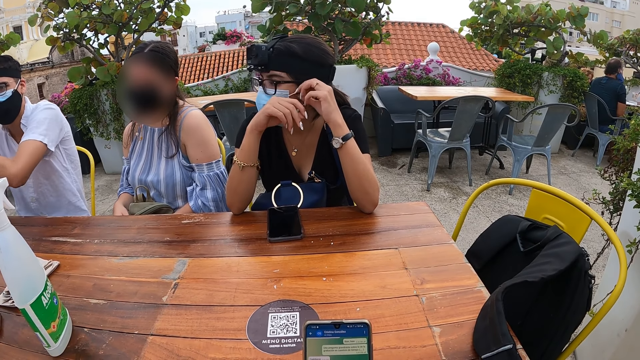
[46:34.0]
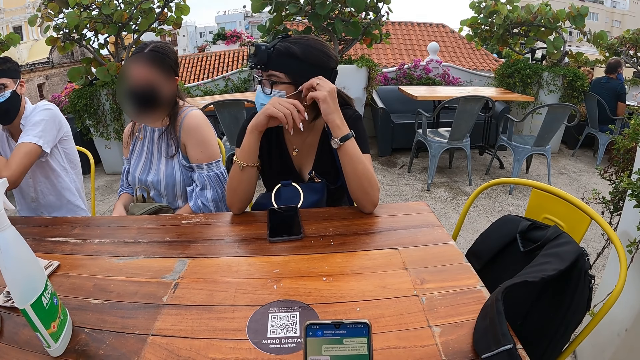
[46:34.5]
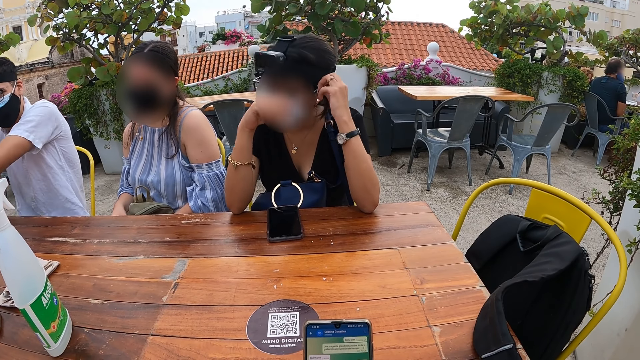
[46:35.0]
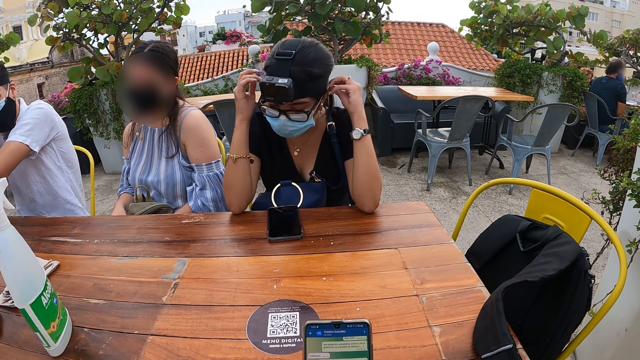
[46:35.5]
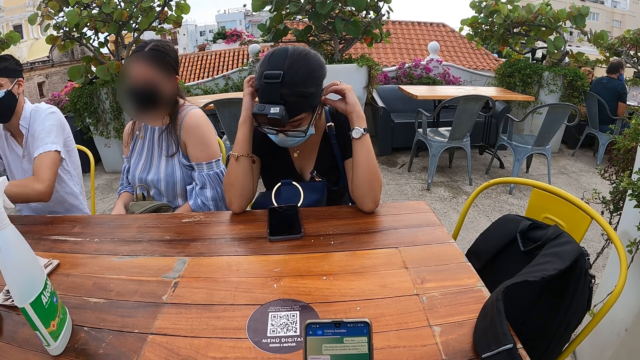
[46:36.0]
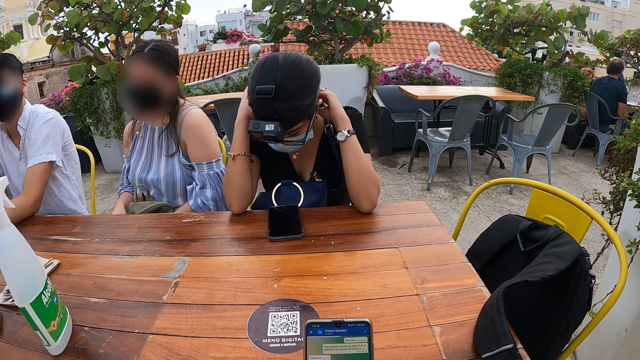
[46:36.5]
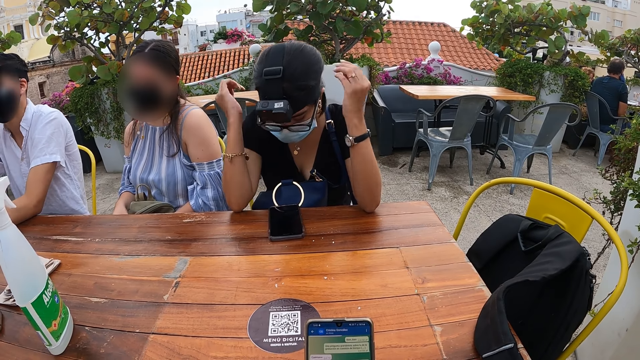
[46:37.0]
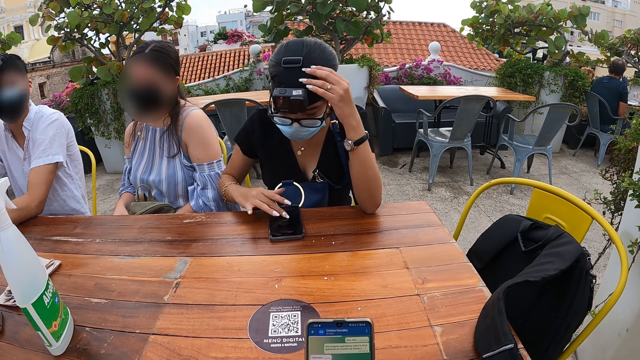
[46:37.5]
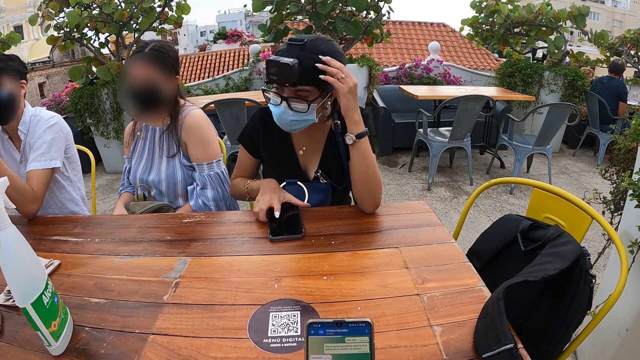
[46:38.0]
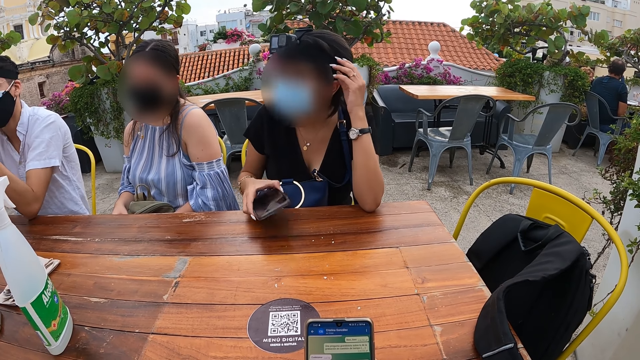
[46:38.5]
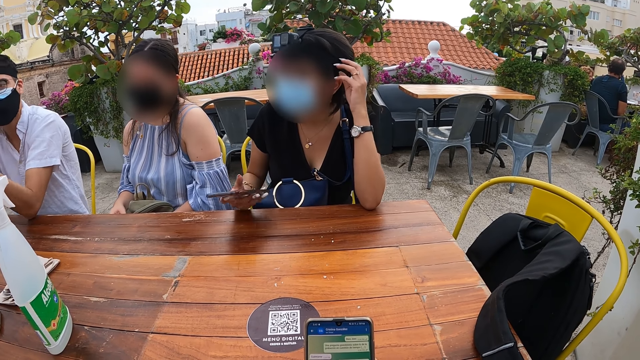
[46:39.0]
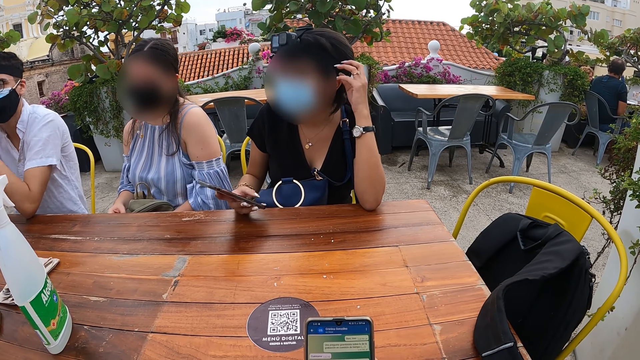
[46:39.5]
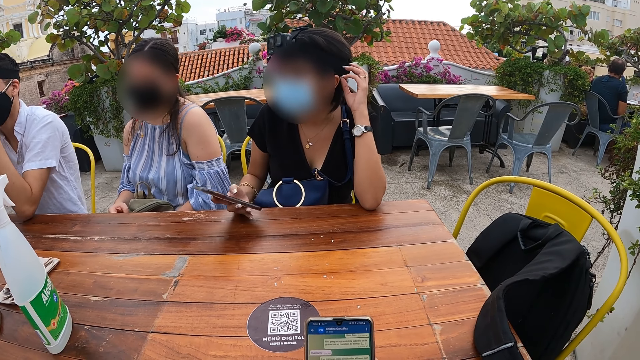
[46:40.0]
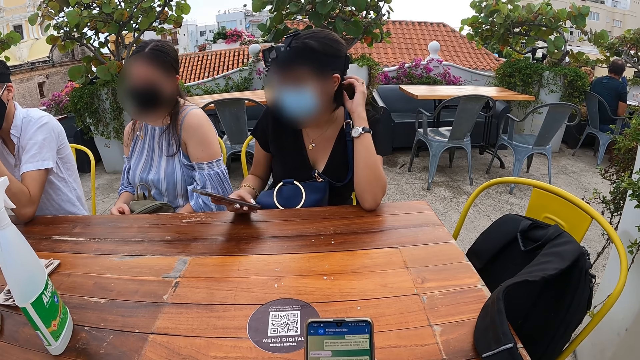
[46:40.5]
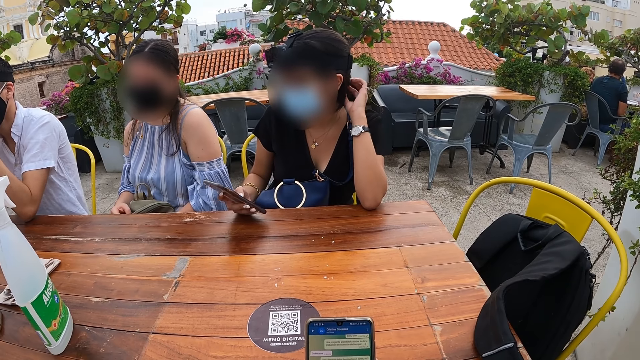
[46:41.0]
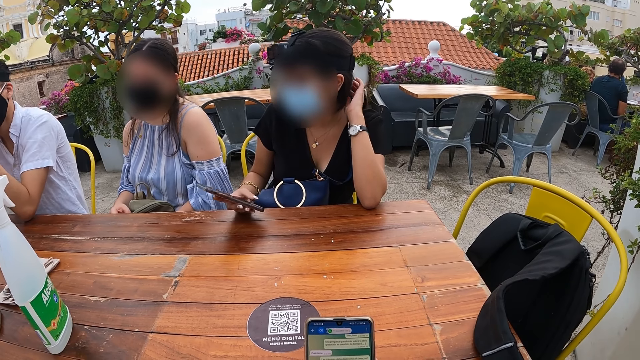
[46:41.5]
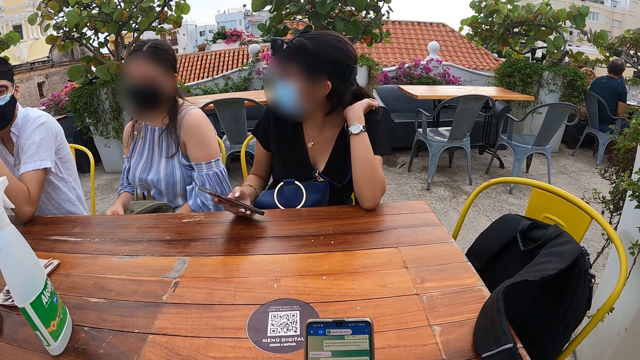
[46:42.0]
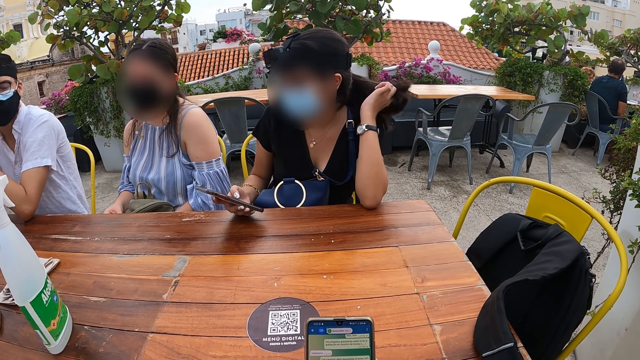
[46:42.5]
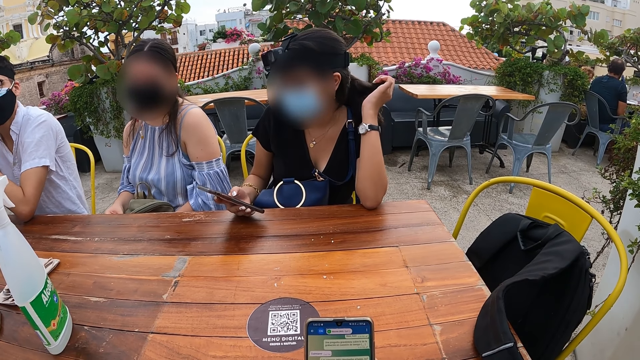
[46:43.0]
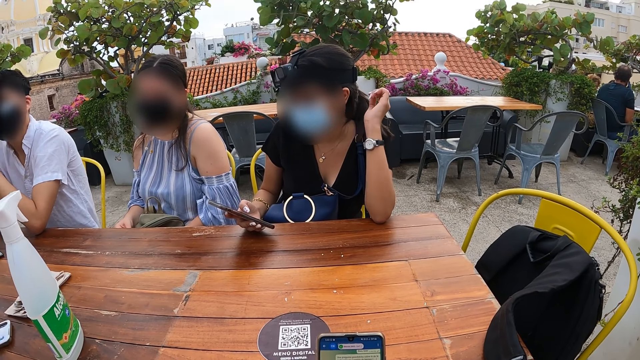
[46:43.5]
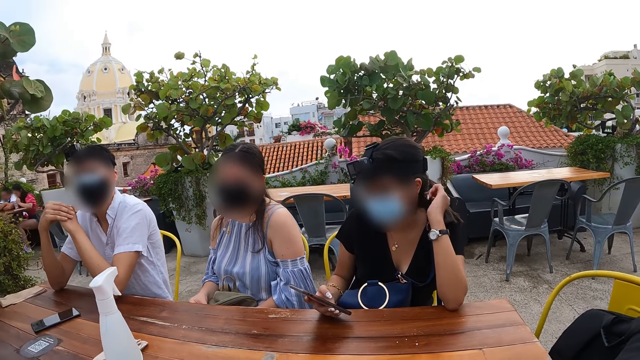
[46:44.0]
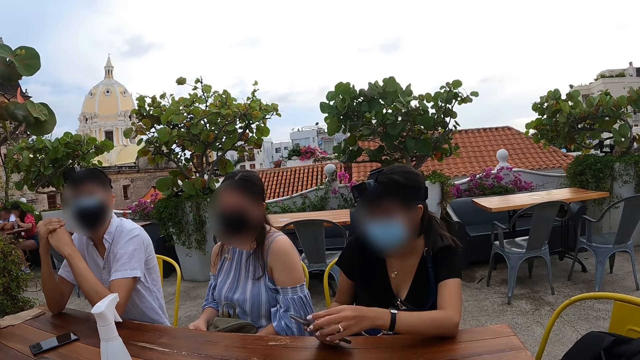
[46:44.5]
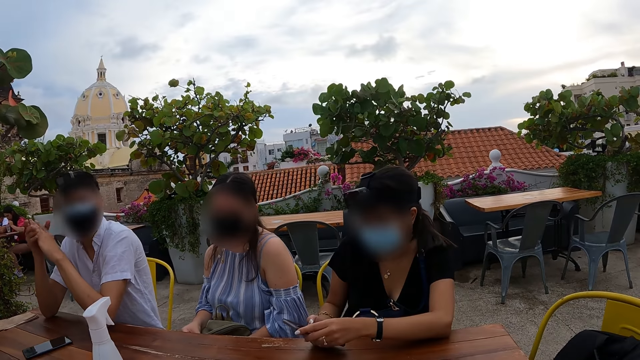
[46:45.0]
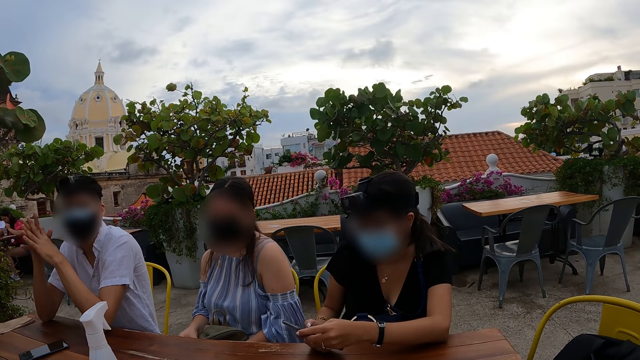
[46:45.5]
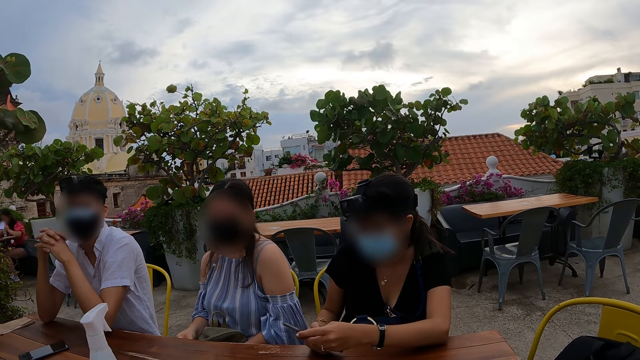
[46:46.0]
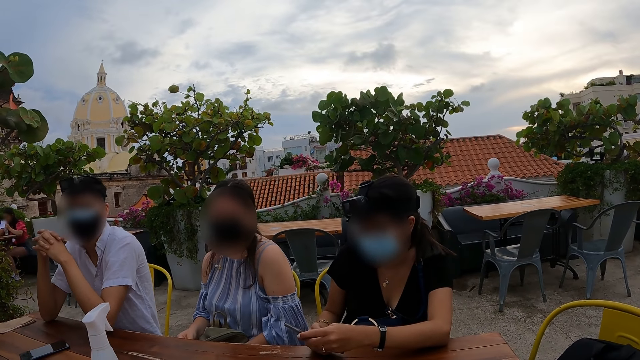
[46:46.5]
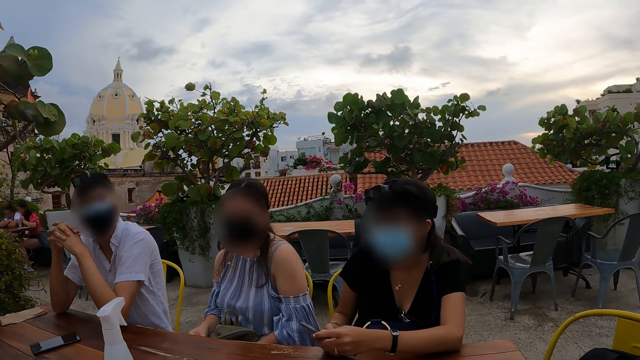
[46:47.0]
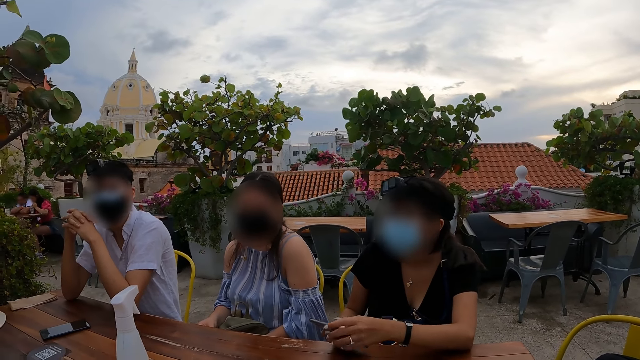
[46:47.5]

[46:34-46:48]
The woman dresses her hair with both hands. She operates the phone on the table with her right hand. She picks up the phone from the table with her right hand. She operates the phone with her right hand. She fondles her hair with her left hand. Another woman nods her head. A man rubs his hands. The first woman operates the phone with both hands. The man puts his hands together.

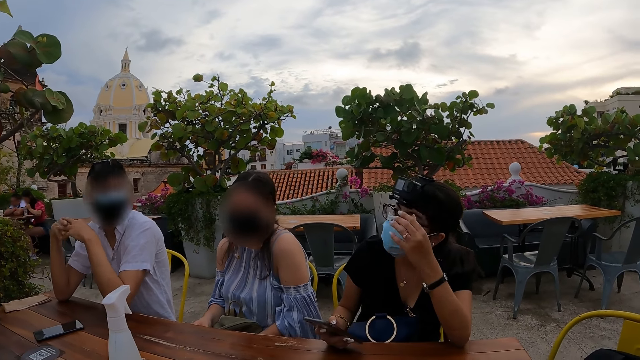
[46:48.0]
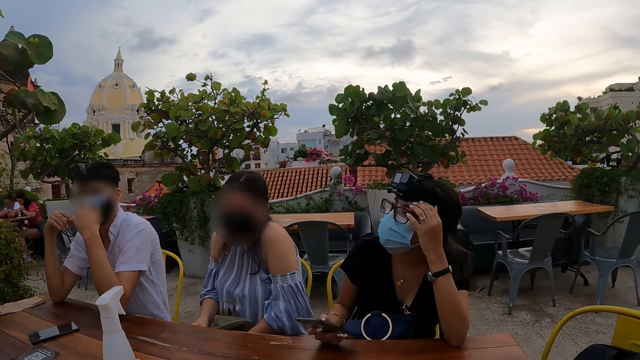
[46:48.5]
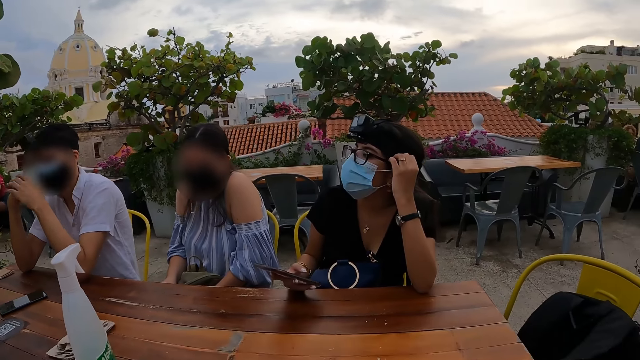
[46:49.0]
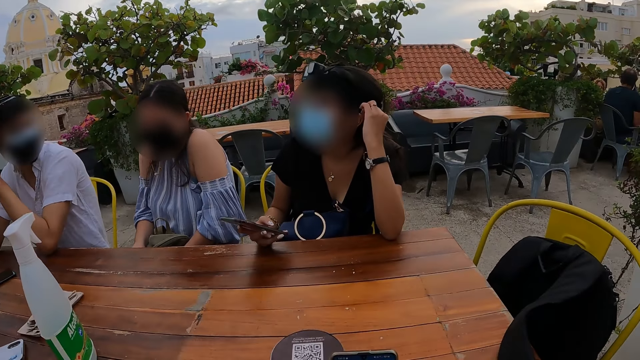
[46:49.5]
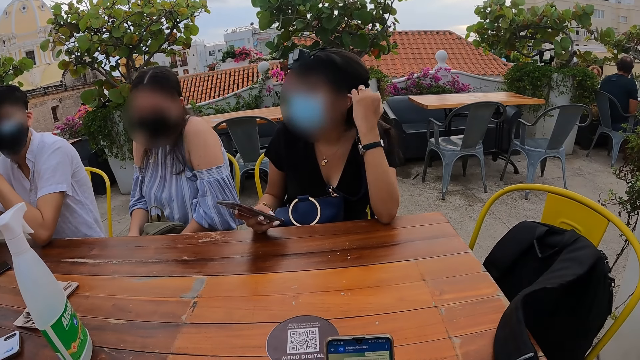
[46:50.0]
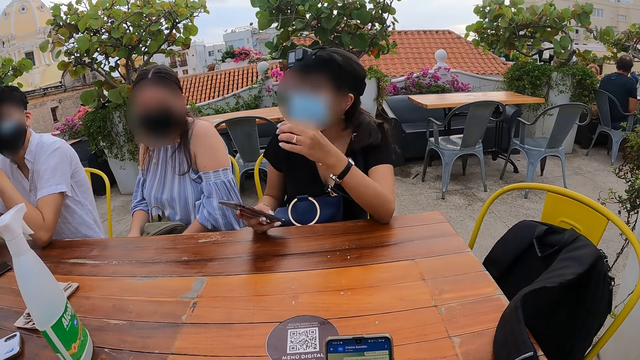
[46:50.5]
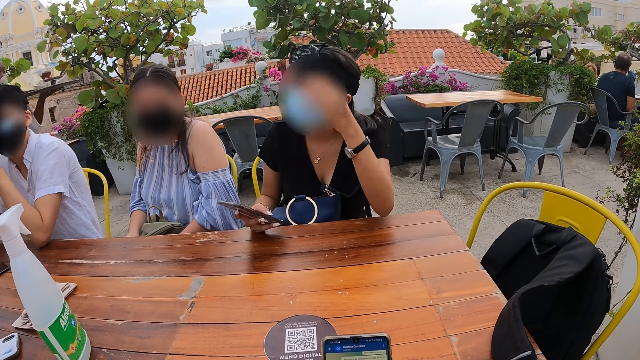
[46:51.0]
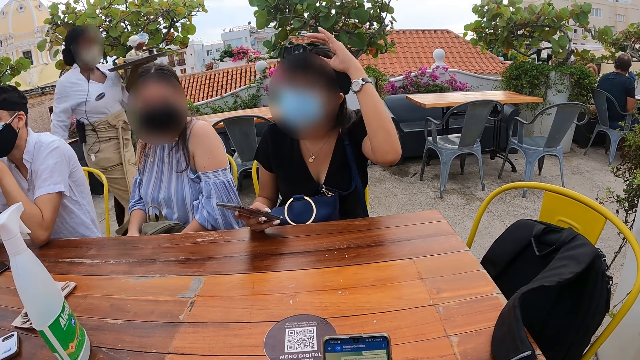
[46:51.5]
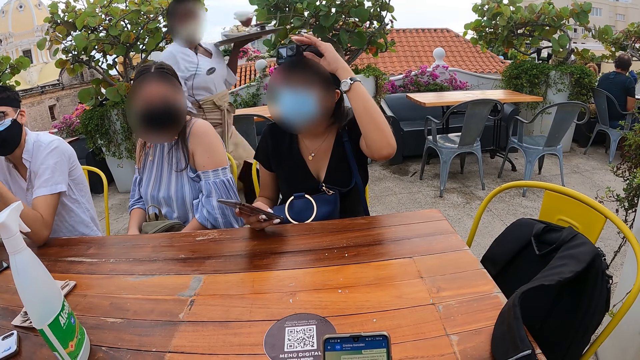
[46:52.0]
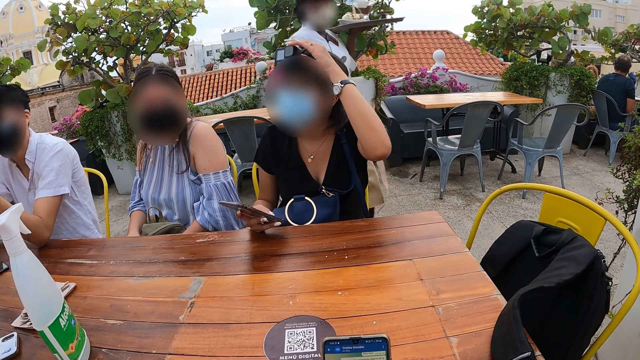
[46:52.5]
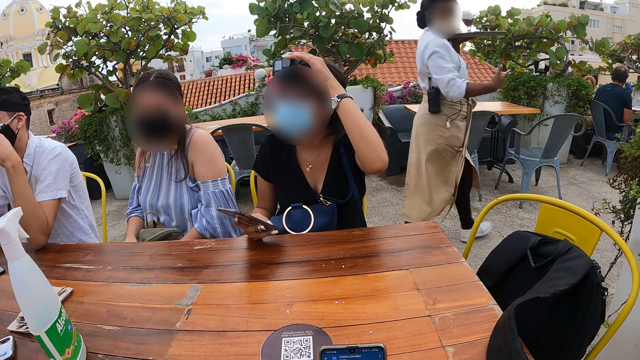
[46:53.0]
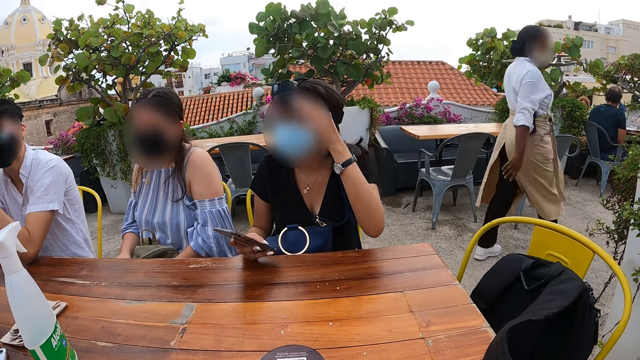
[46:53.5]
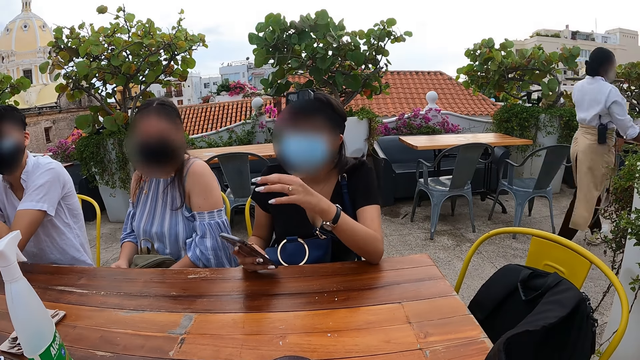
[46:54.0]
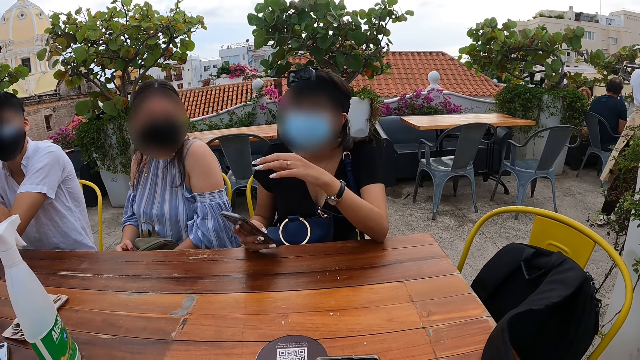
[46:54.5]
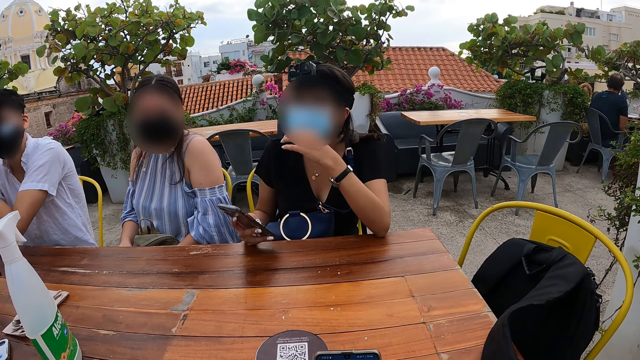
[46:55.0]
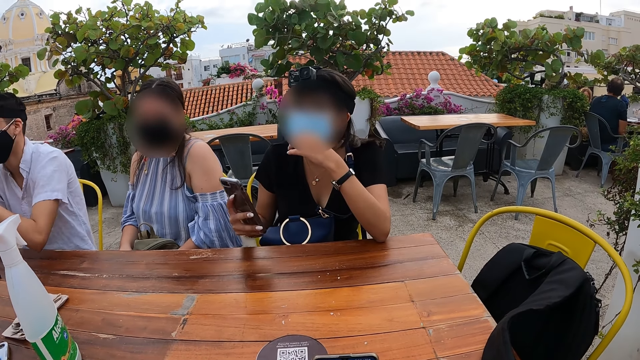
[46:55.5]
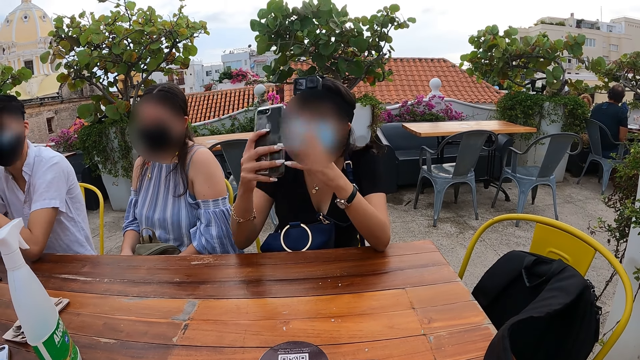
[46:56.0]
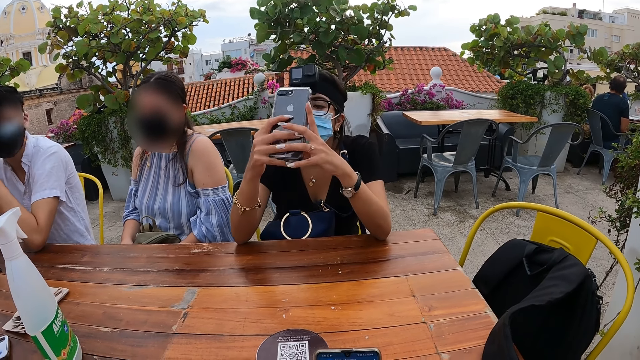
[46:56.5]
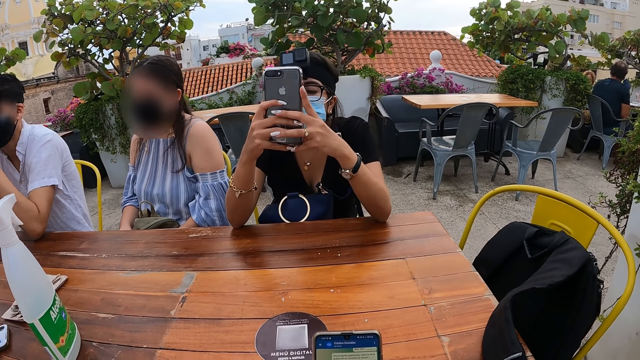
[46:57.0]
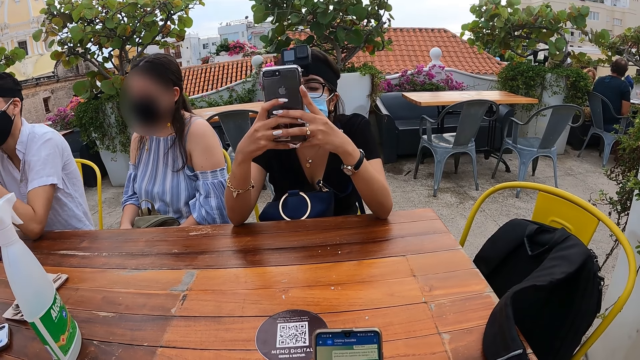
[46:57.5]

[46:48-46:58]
The woman brushes her hair with her left hand. She touches her head. She adjusts a camera on her head with her left hand. The waitress walks past the table with a tray in her left hand. The woman places her left hand on her lip. She operates the phone with both hands.
